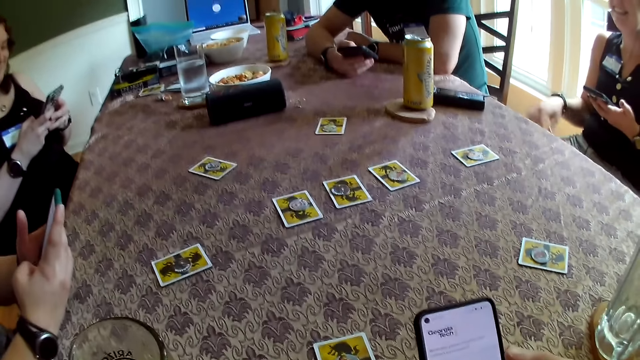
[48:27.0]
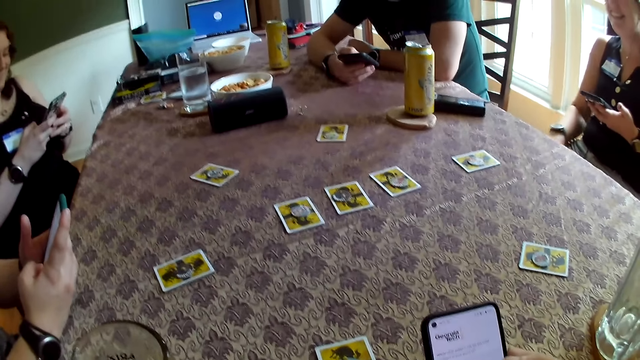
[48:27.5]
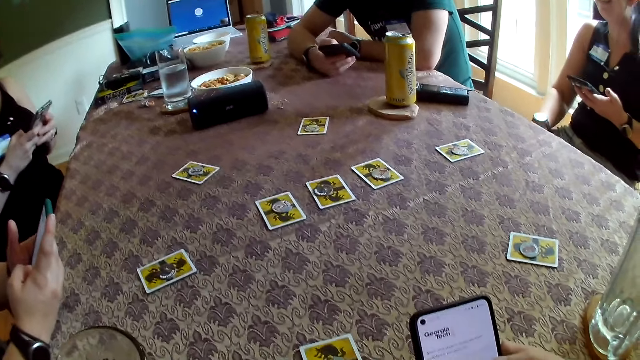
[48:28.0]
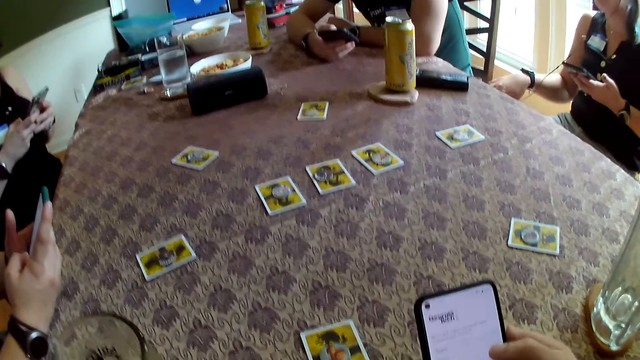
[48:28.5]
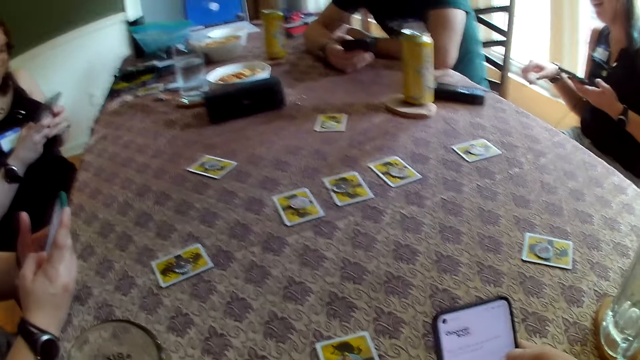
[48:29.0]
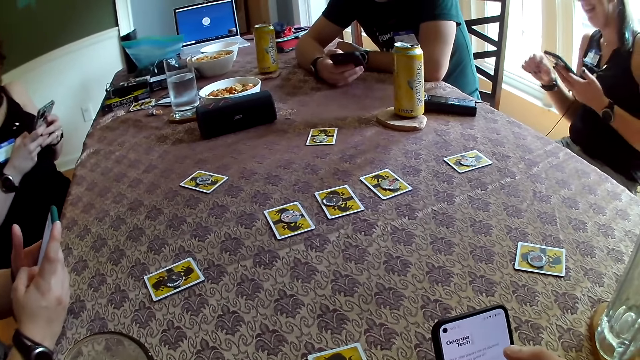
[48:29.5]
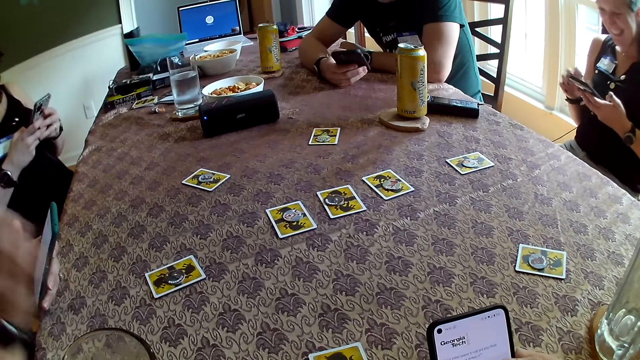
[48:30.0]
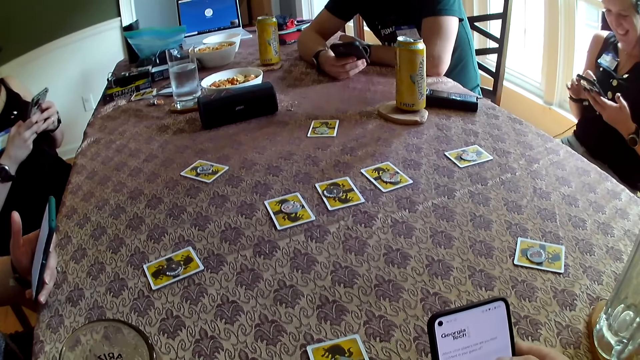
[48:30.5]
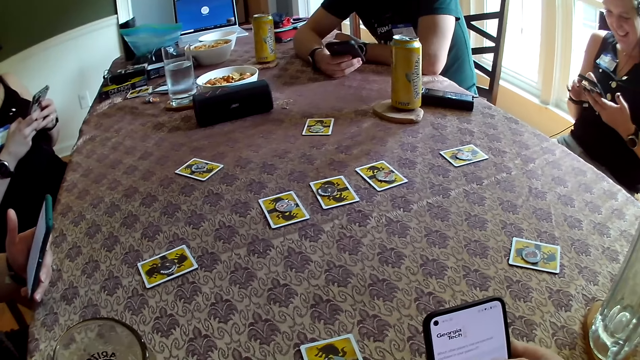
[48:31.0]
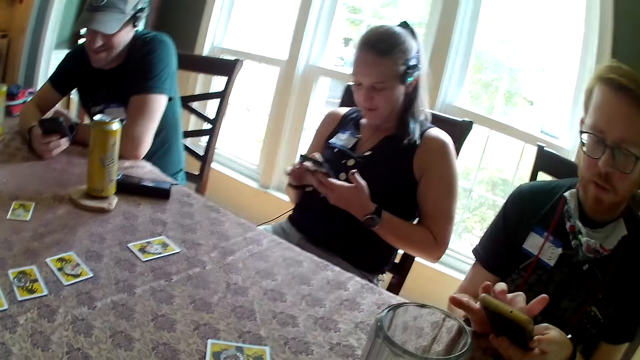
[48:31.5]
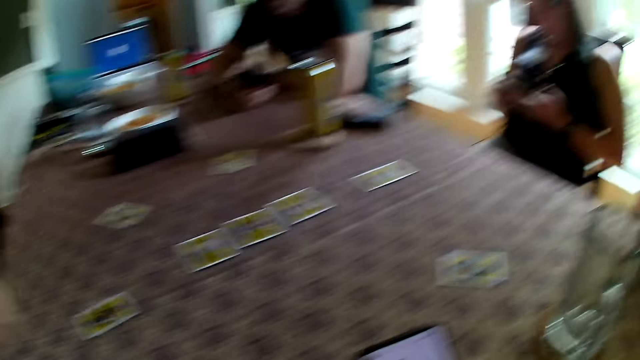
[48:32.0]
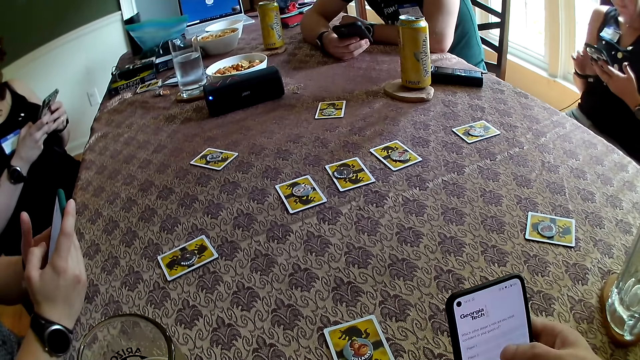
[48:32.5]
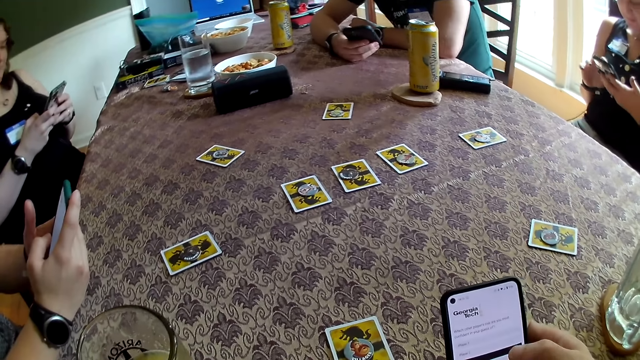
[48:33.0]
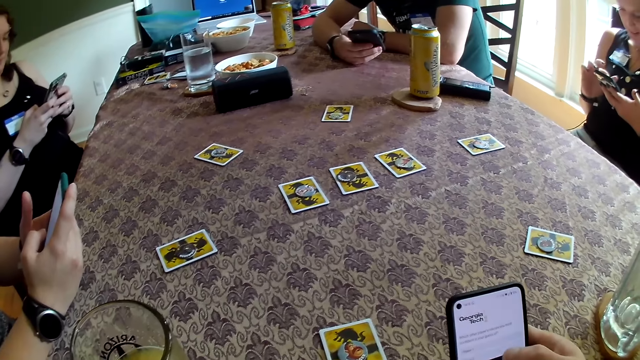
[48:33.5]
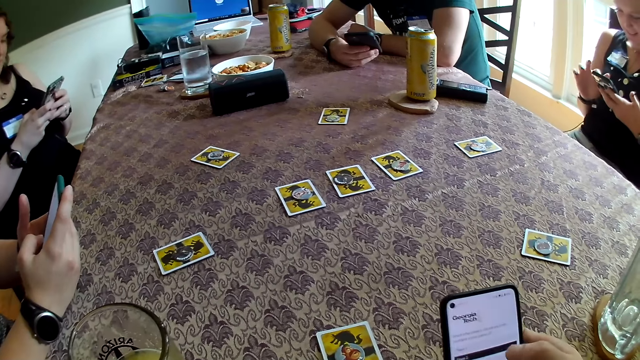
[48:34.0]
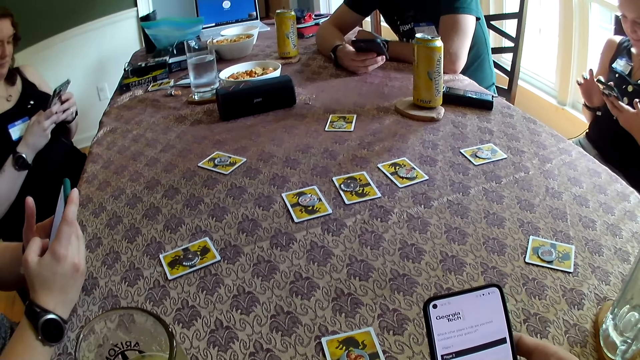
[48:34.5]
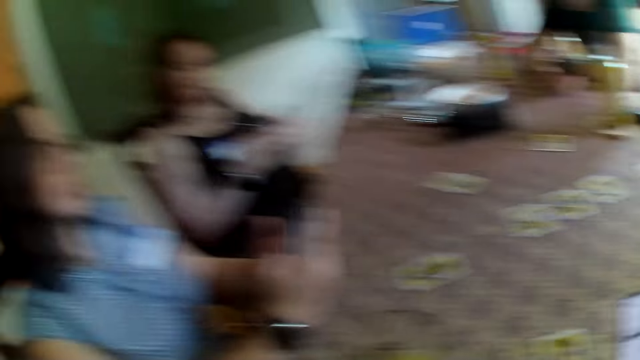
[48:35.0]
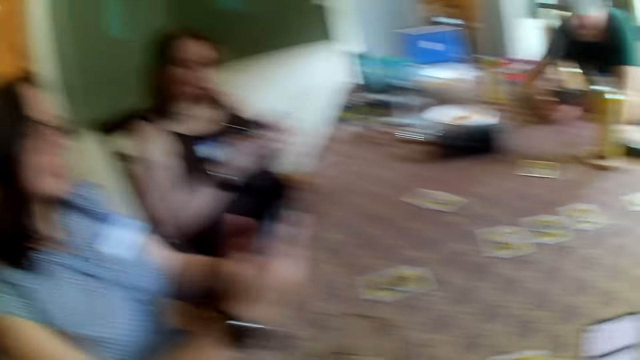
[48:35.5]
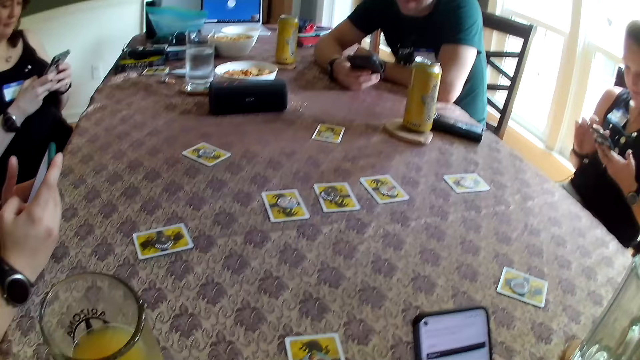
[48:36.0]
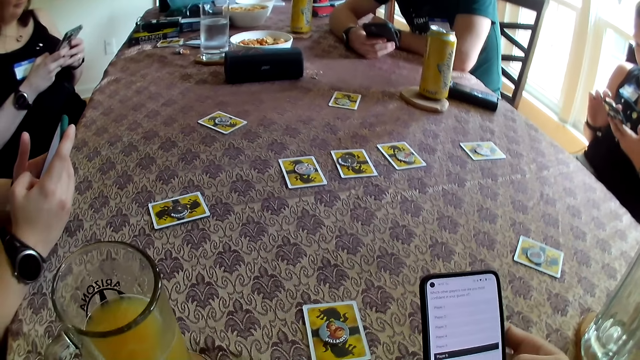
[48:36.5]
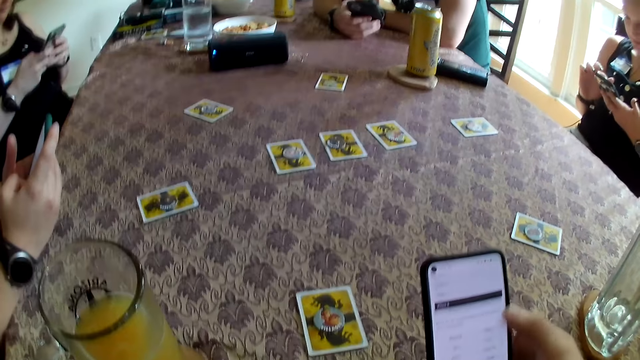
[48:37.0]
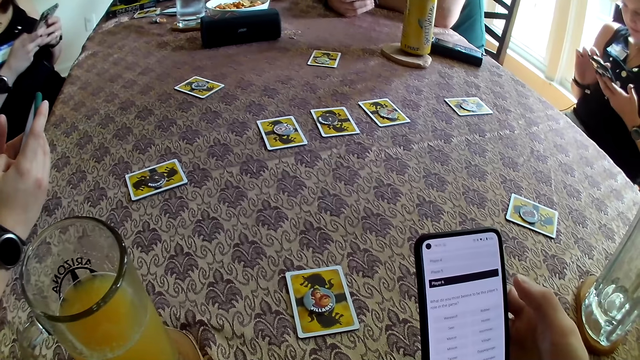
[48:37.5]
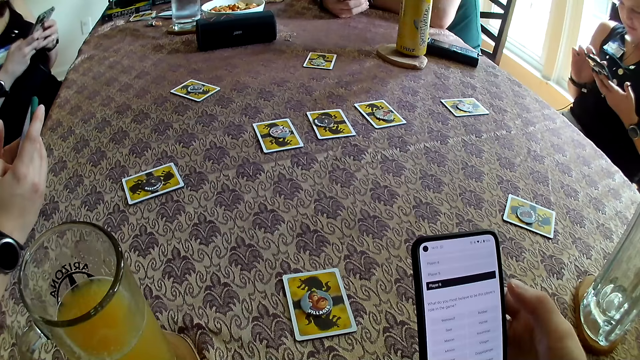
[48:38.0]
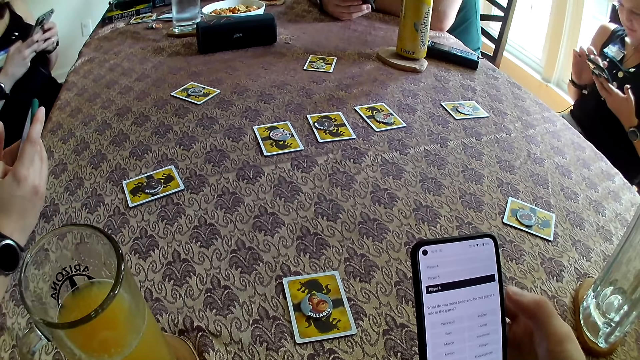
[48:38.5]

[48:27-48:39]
The woman drops her right hand on her body. The woman drops a camera wire on her body with her right hand. The camera wearer looks around the room.

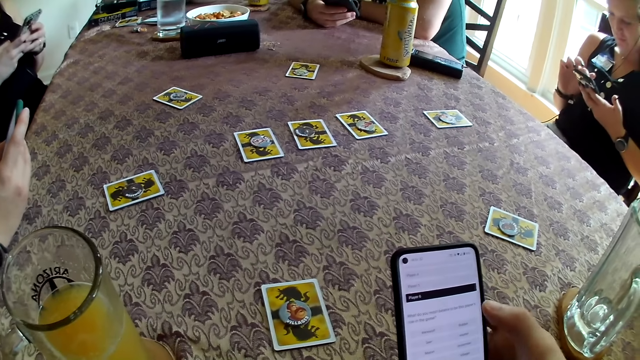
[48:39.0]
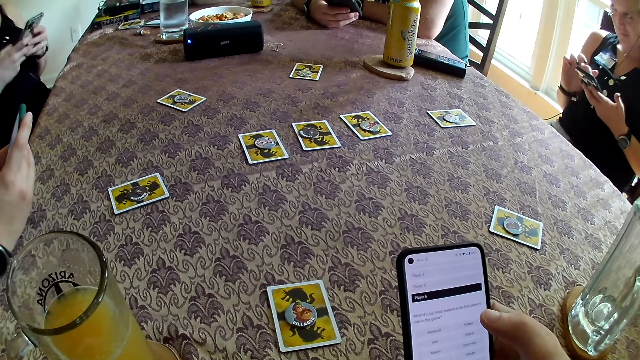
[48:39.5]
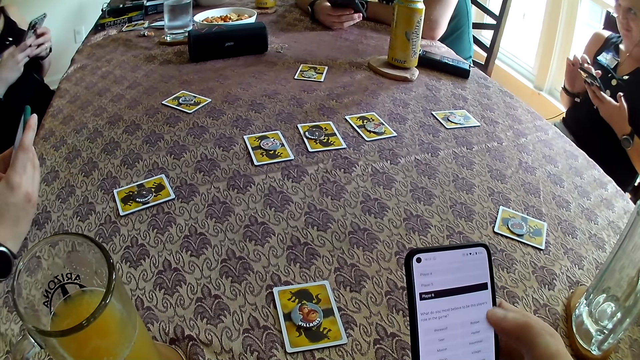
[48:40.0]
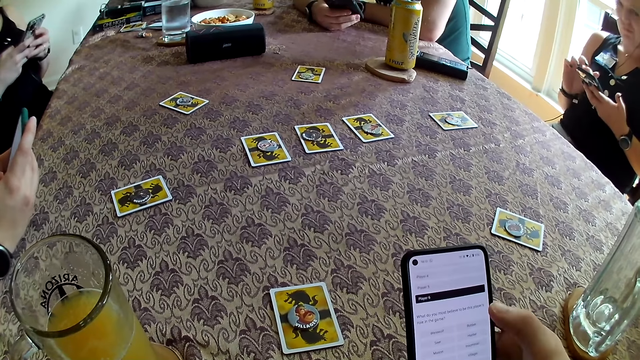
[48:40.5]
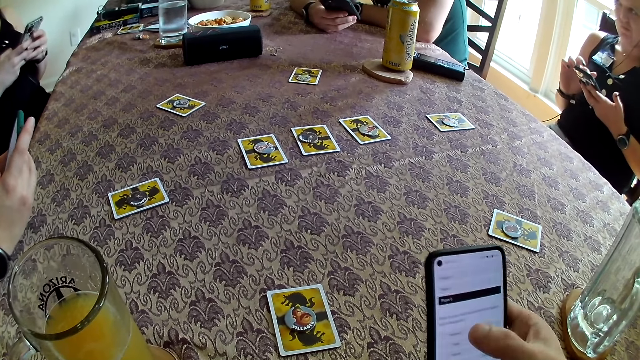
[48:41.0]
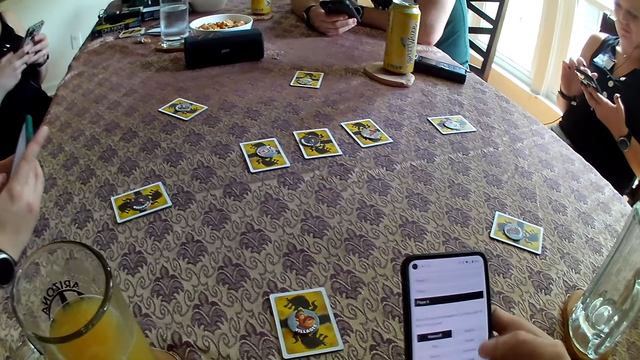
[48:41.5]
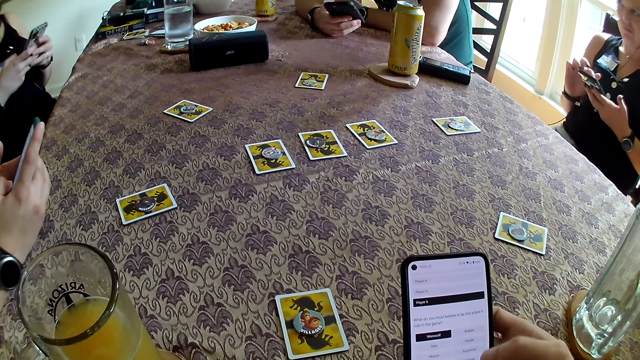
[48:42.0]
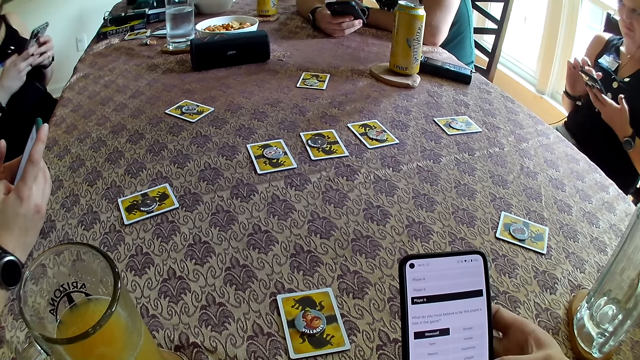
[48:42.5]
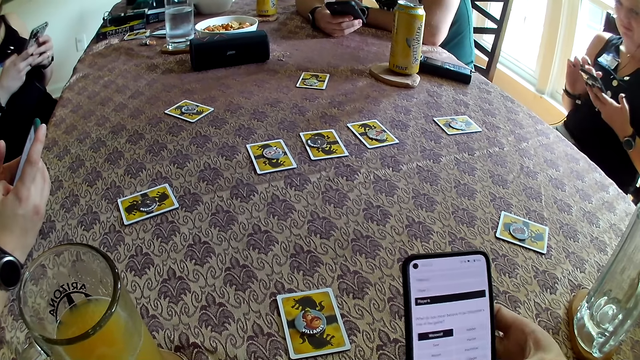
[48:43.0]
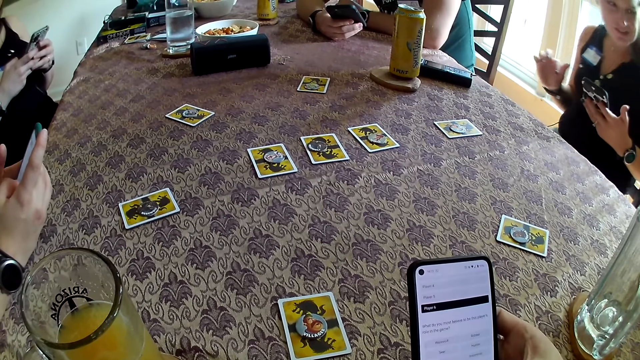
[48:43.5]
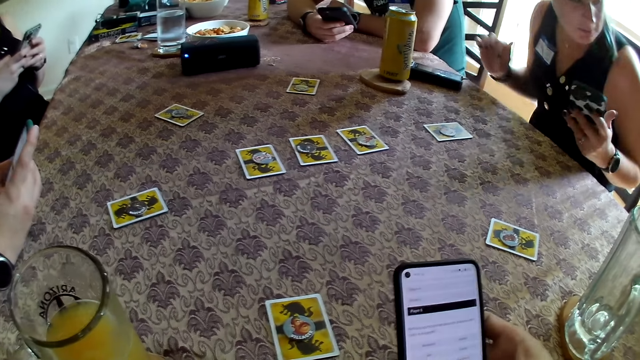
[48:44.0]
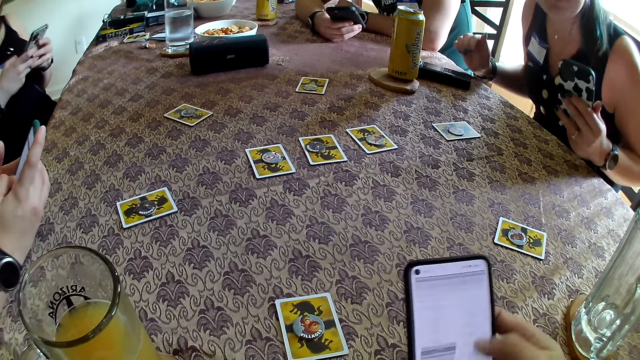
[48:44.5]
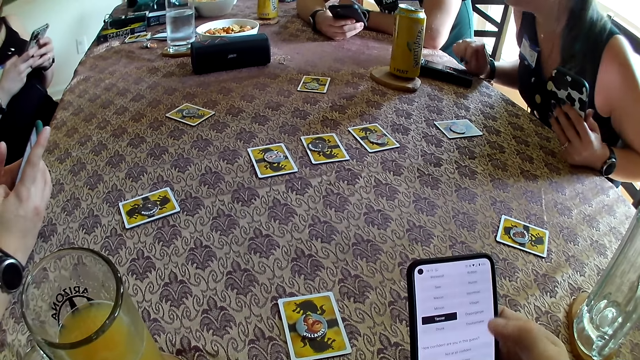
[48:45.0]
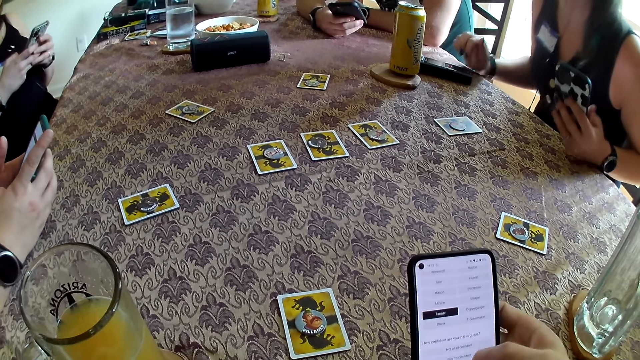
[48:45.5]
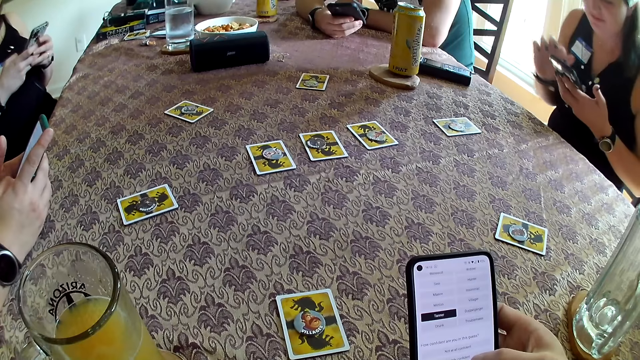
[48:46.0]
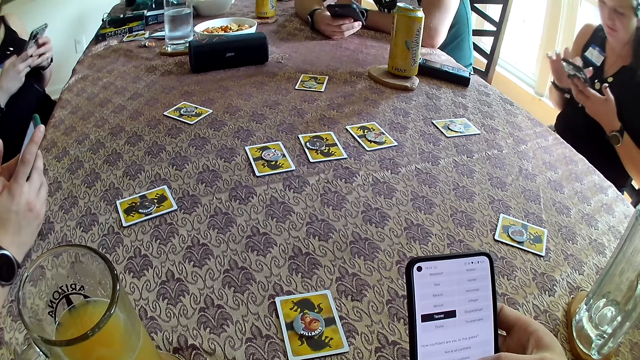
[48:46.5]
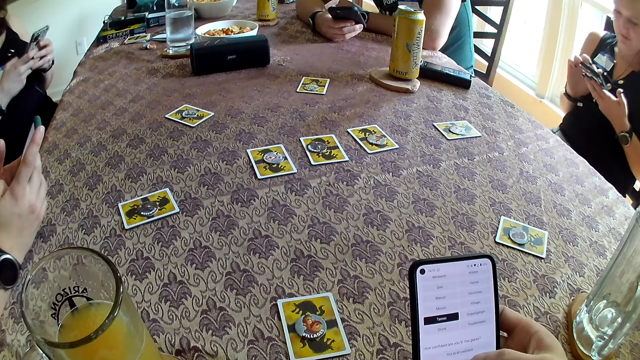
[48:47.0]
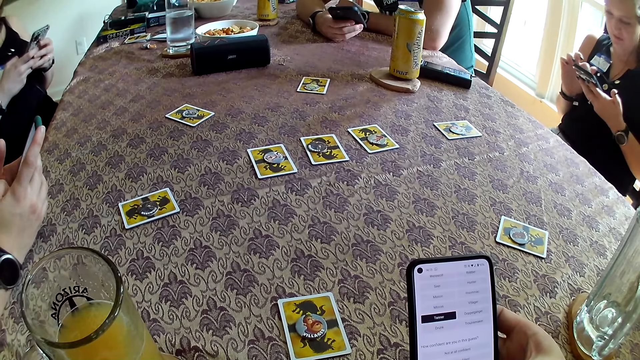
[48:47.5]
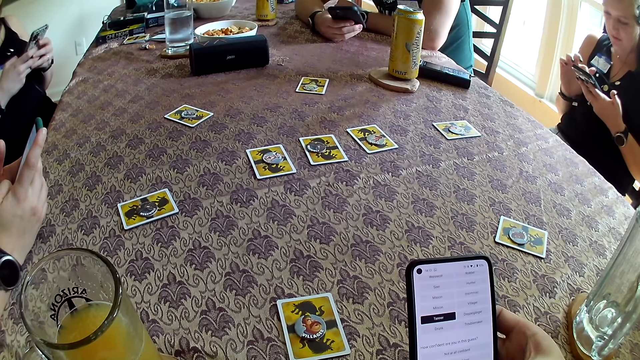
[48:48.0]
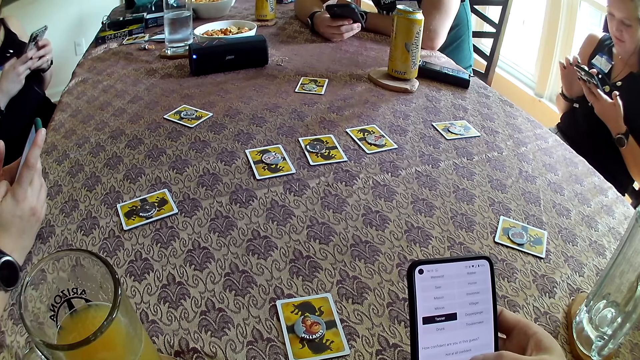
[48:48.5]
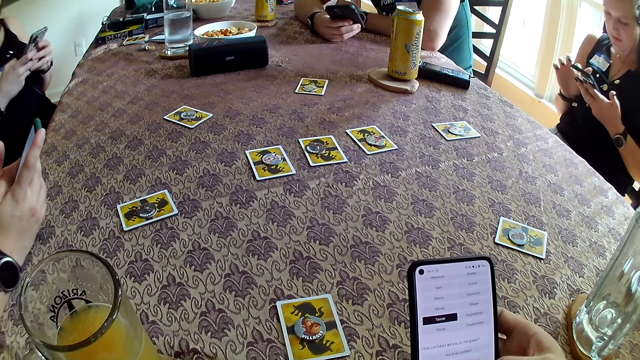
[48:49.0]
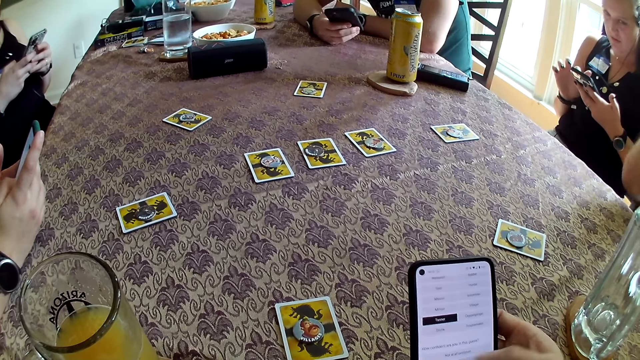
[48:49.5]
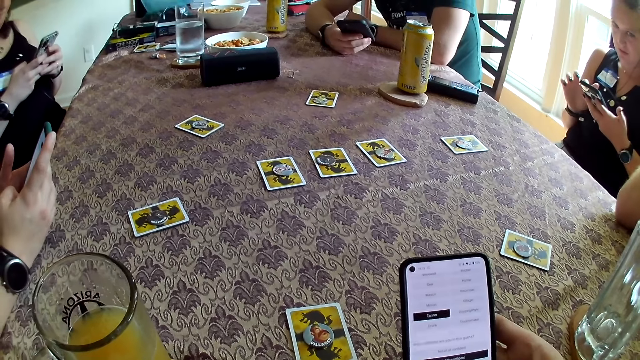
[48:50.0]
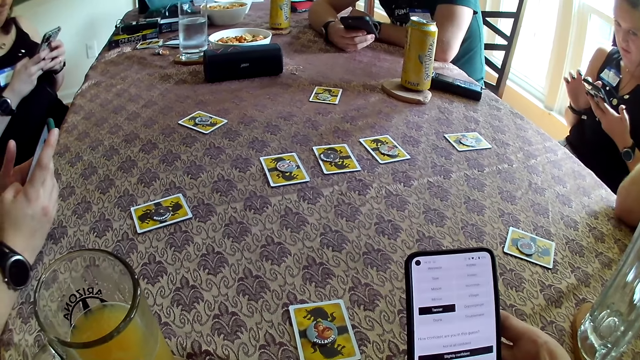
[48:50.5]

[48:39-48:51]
The camera wearer operates the phone. The woman adjusts her seat. The woman places her right hand on the dining table and operates her phone with both hands. The man drops his phone on the dining table with his right hand. The man places his right elbow on the dining table.
